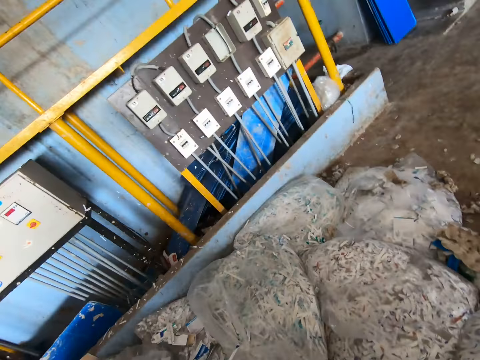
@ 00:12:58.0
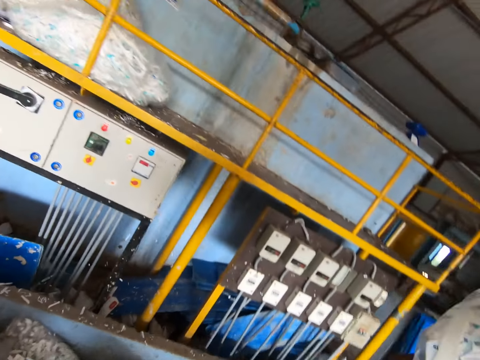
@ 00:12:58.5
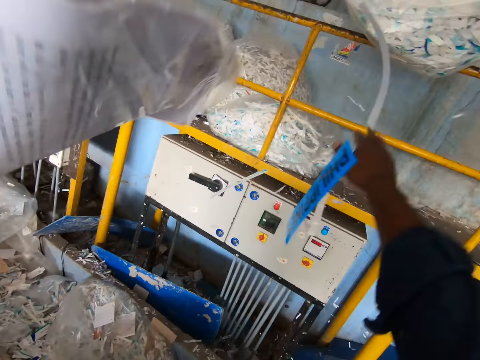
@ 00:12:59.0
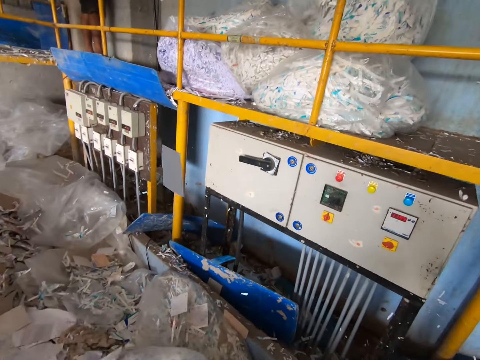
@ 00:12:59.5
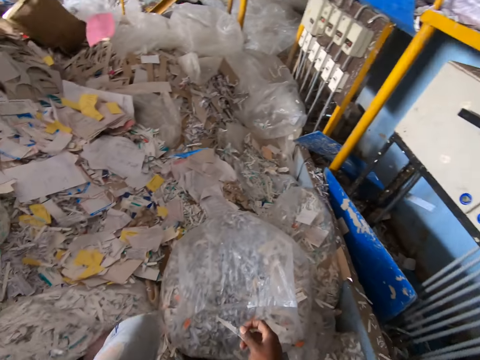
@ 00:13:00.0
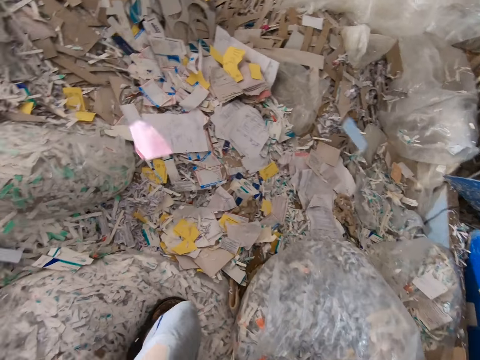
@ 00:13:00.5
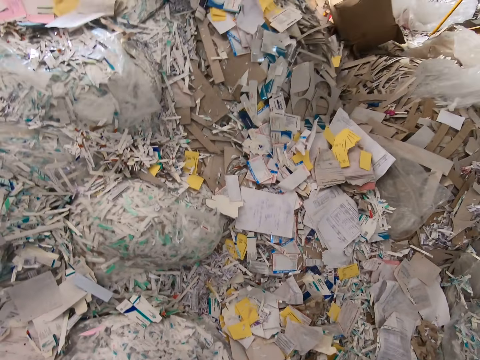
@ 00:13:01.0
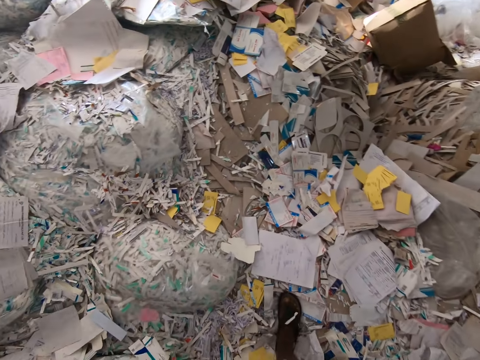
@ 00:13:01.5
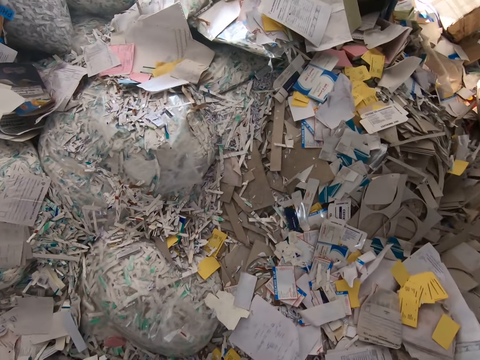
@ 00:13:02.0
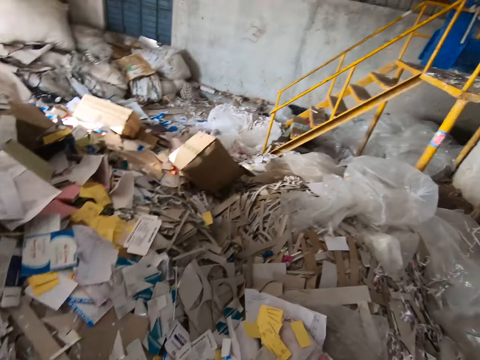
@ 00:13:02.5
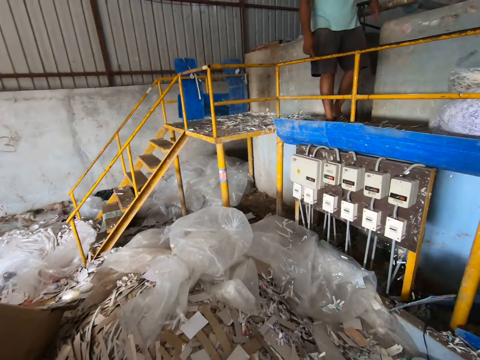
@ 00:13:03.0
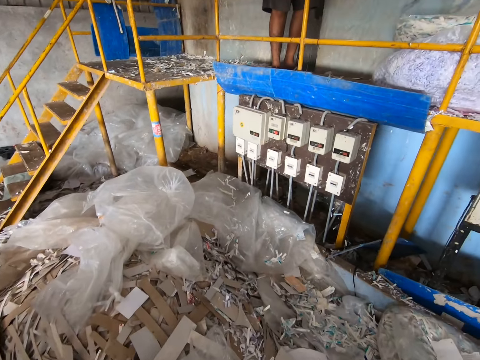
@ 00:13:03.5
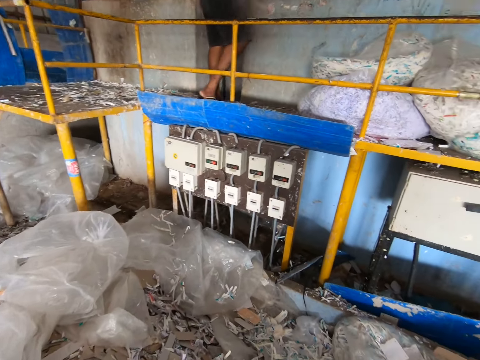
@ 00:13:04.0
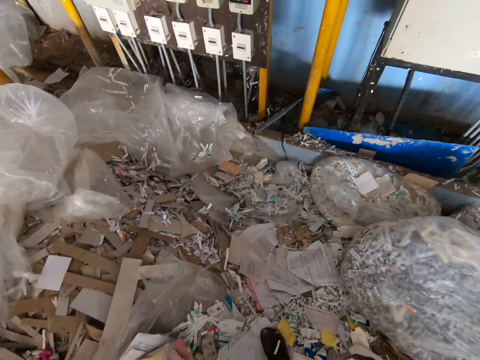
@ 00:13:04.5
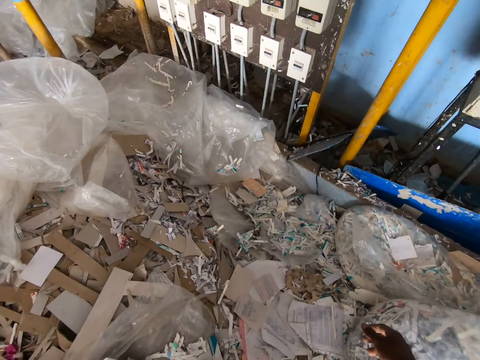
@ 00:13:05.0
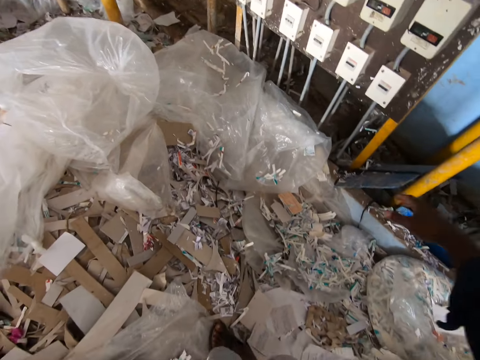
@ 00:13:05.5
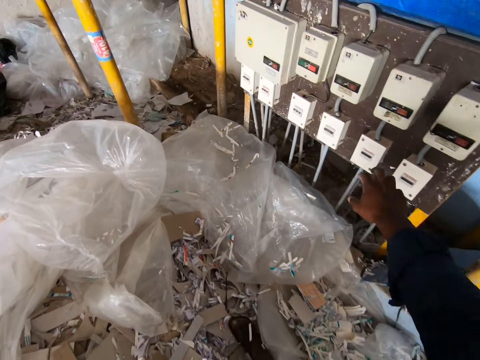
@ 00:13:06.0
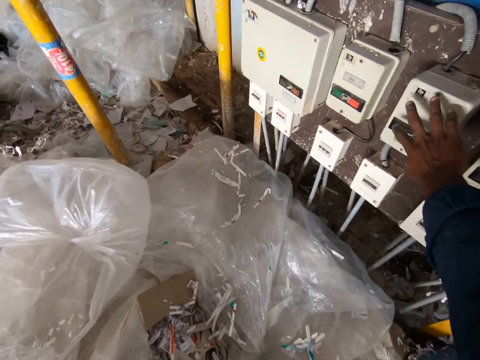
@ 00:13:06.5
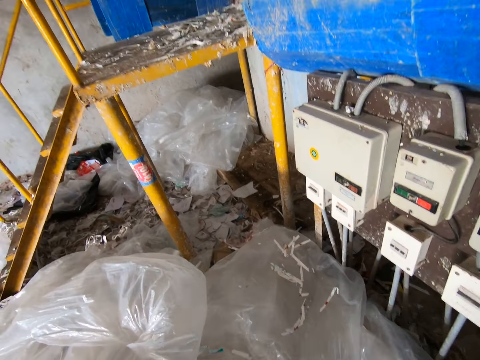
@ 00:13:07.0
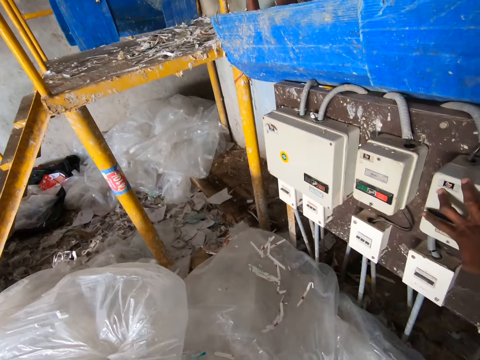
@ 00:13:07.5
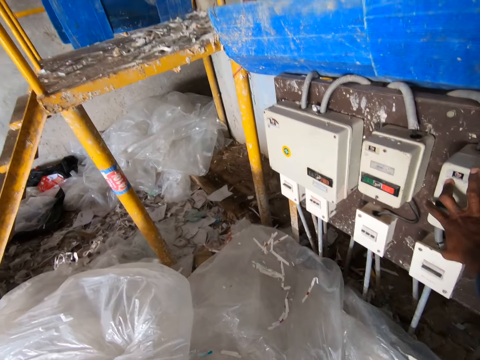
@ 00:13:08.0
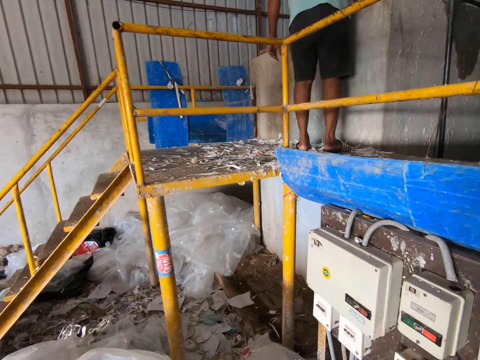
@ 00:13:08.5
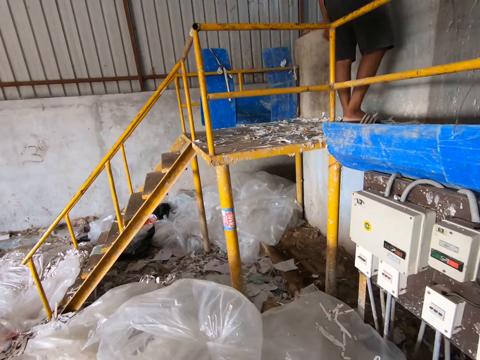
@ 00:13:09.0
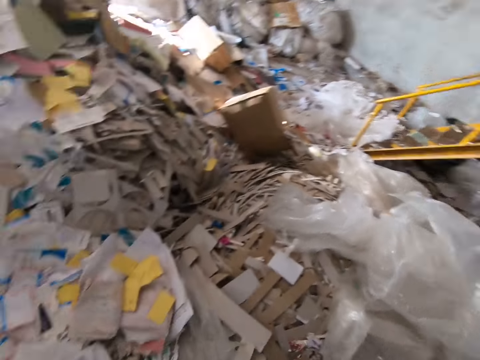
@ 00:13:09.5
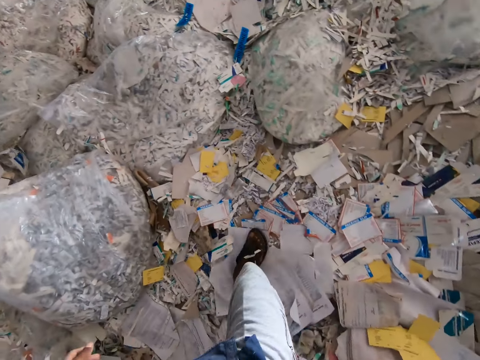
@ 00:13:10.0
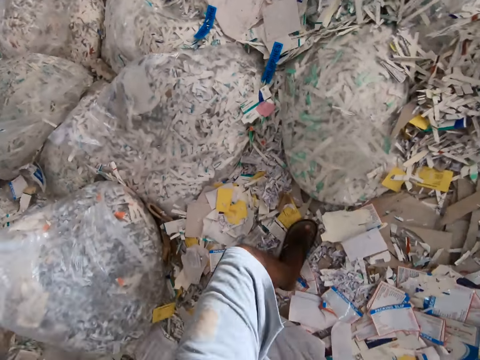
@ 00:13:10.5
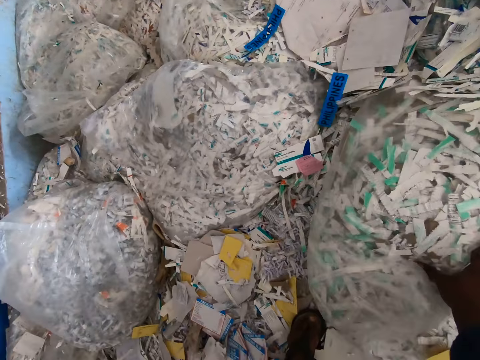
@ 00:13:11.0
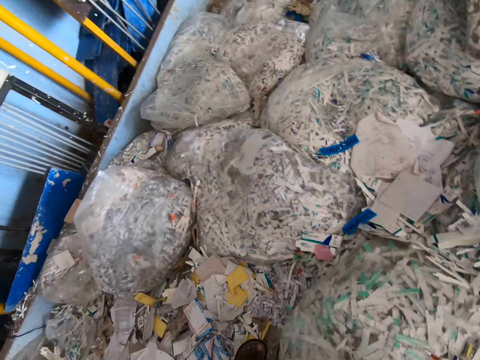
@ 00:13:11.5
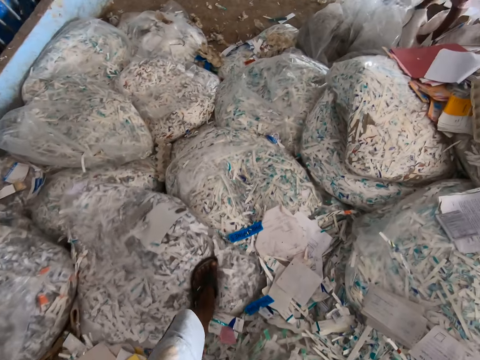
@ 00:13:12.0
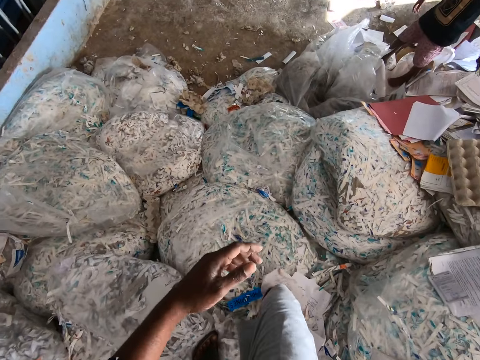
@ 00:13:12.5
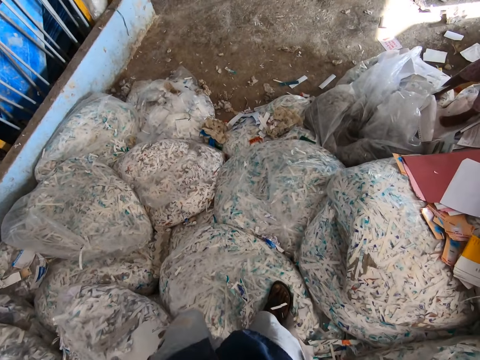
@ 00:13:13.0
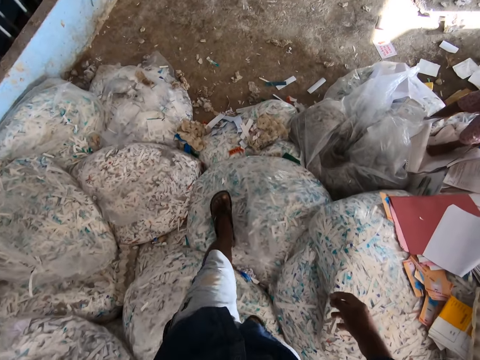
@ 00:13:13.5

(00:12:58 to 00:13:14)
The camera wearer looks at a stand. He throws the bag of paper or raw materials on the lift with both hands. He looks at raw materials. He converses with a man. He moves a hand. He switches on a circuit breaker with his right hand. He touches a machine. He looks at a staircase. He walks on raw materials. He touches a bag of paper on the floor with his right hand.

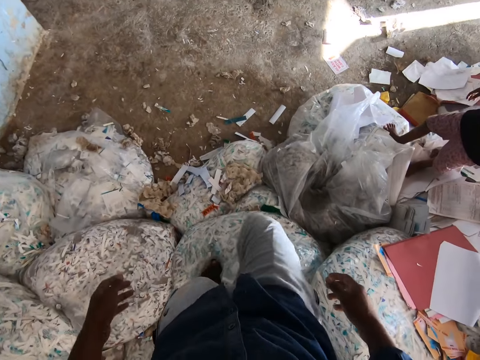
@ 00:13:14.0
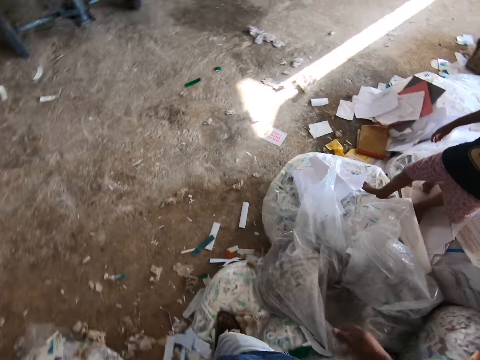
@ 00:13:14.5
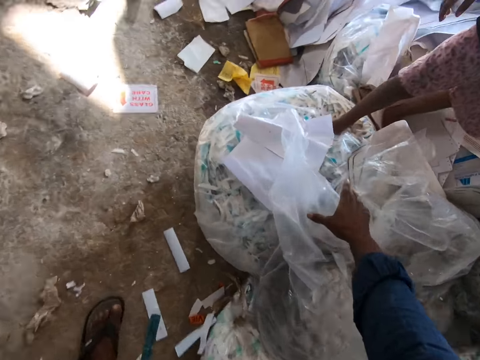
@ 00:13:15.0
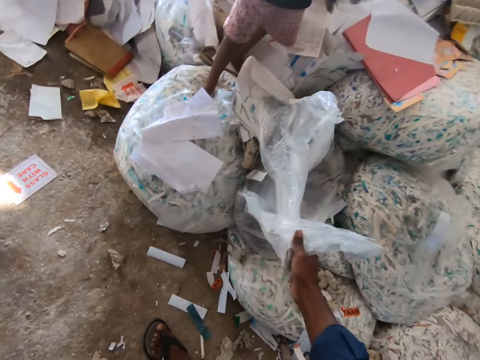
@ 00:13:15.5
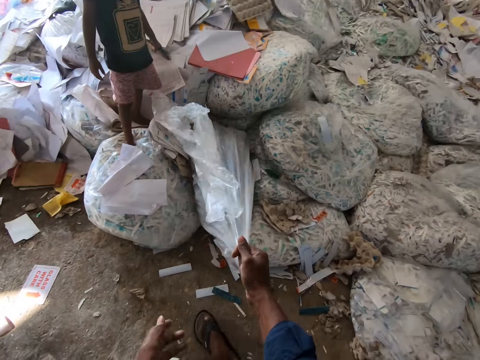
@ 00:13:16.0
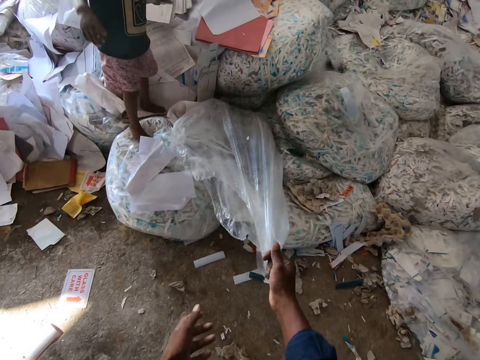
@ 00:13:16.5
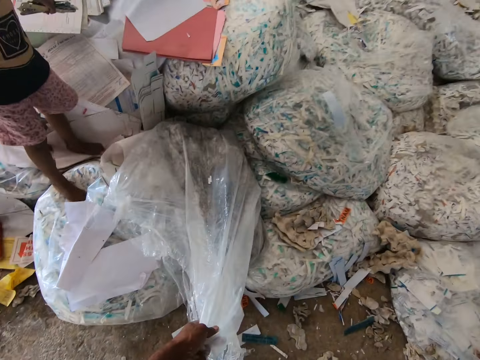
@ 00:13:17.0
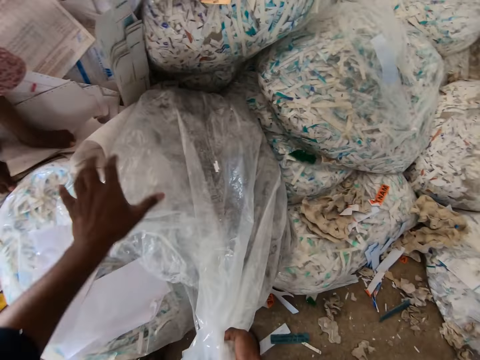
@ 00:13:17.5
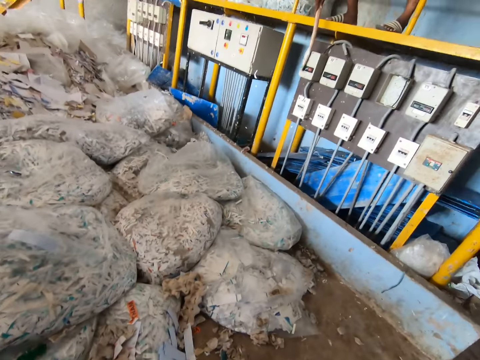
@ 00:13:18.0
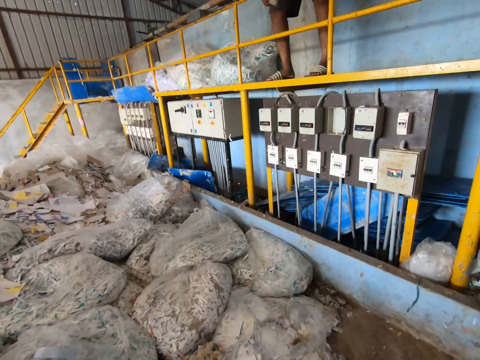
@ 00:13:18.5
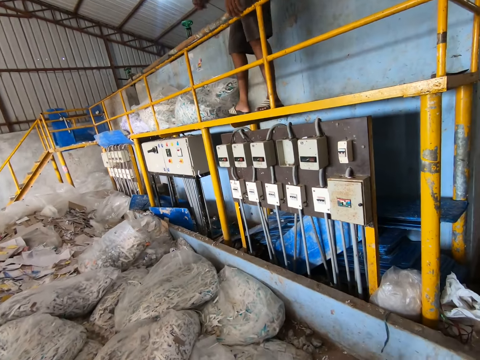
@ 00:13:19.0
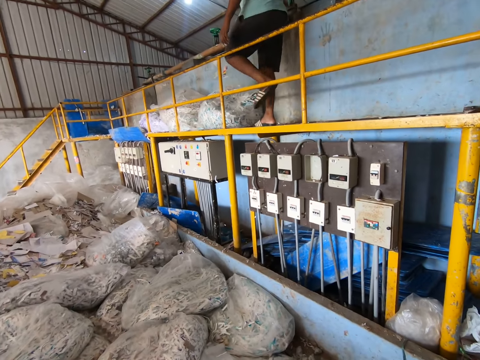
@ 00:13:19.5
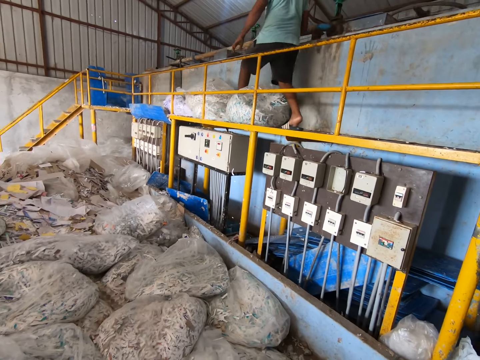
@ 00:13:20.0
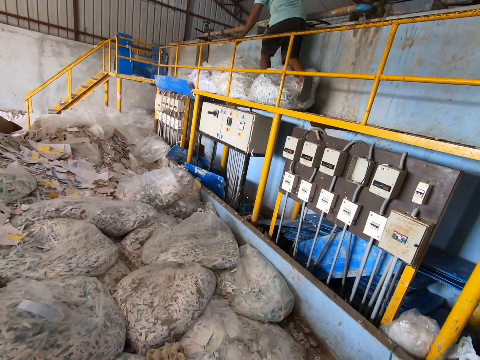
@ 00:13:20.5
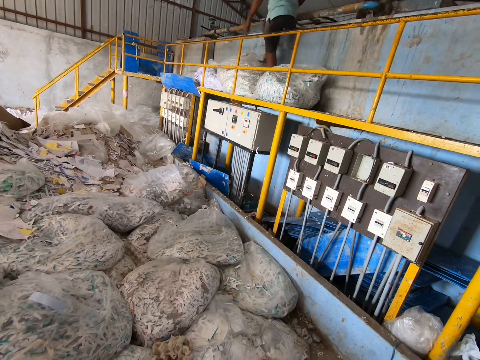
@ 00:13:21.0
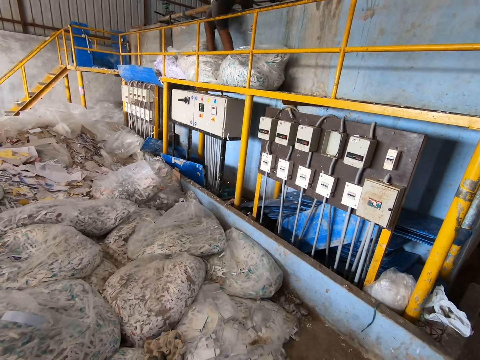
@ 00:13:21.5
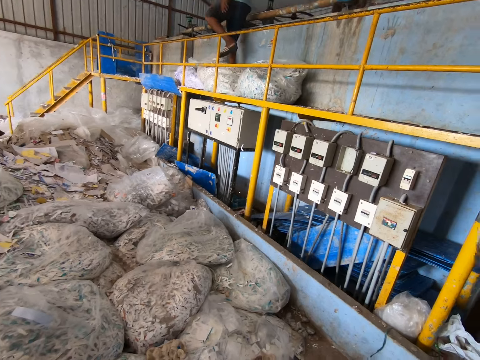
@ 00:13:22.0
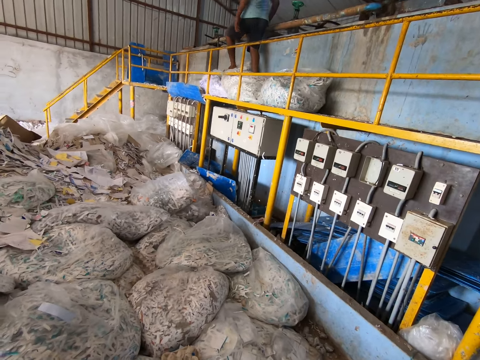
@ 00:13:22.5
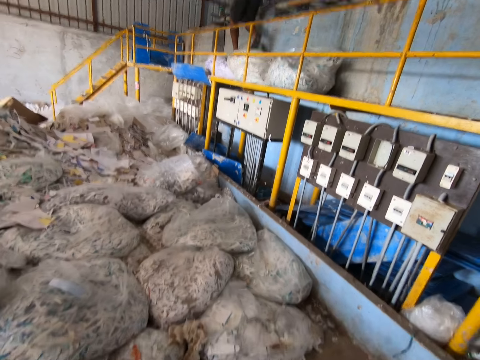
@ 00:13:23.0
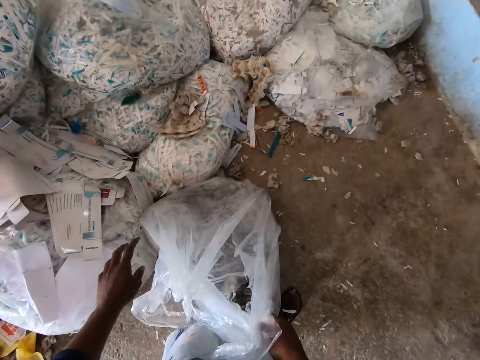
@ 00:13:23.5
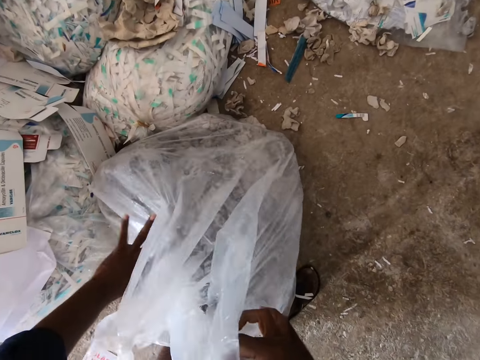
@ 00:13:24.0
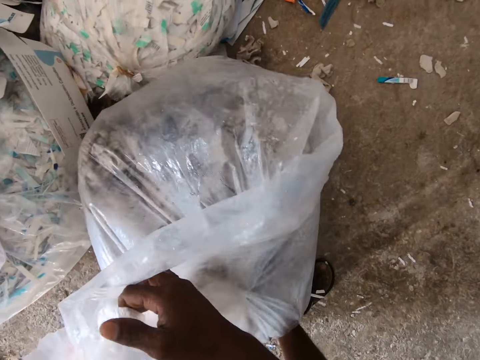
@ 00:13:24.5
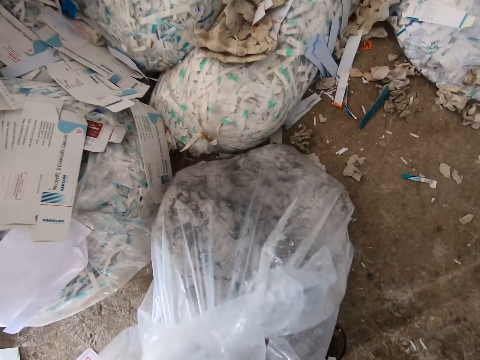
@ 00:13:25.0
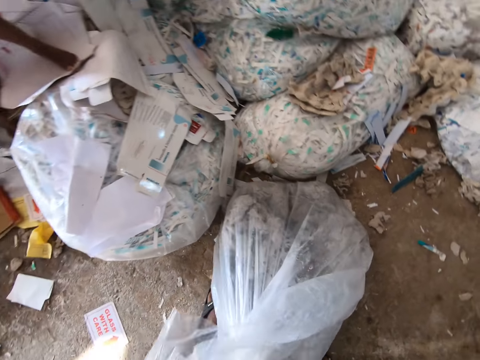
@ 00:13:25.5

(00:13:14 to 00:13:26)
The camera wearer pulls a bag of paper or nylon bag from the floor with his right hand. He touches the nylon bag. He pulls the bag of paper from the floor with both hands. He interacts with a man. The man walks on the bags of papers on the lift. The camera wearer converses with the man. He folds the bag of papers with both hands. He moves a hand and holds the nylon bag with both hands.
